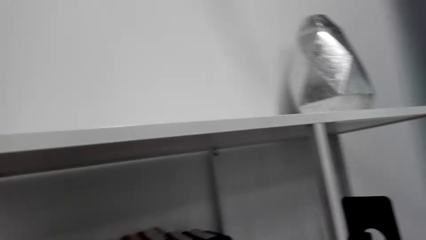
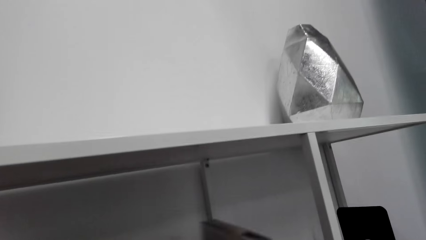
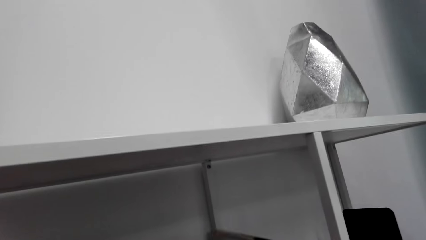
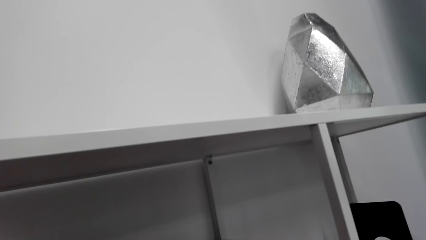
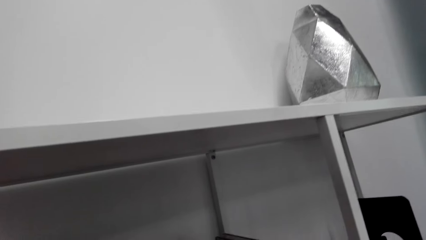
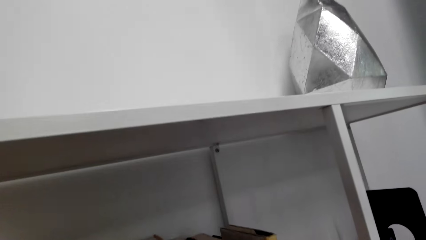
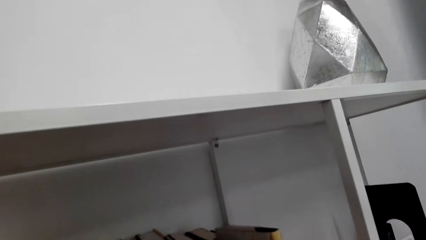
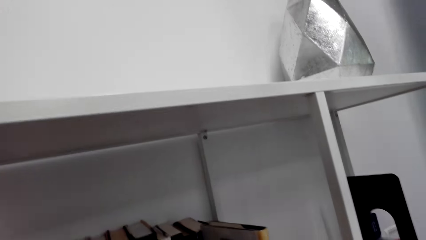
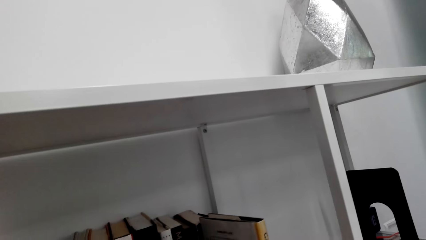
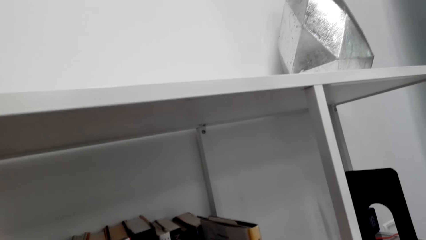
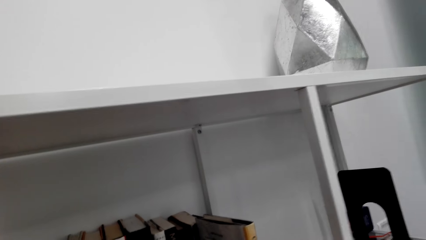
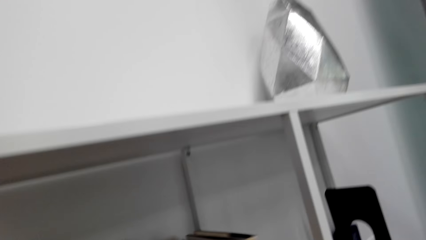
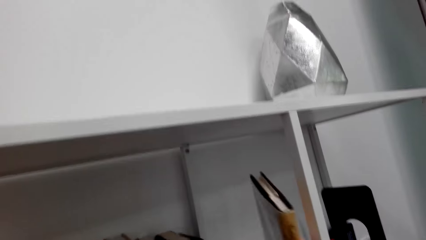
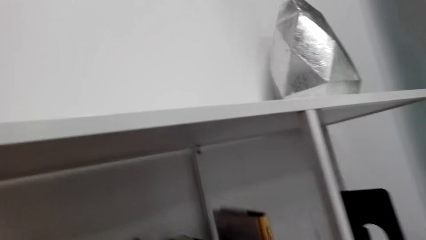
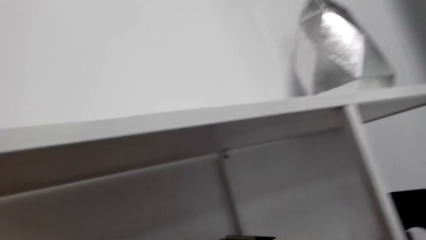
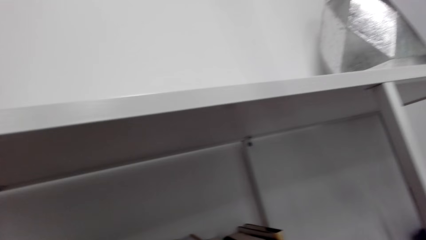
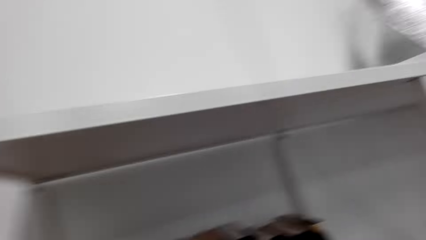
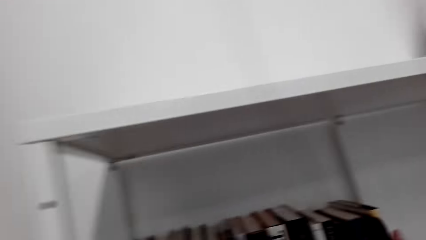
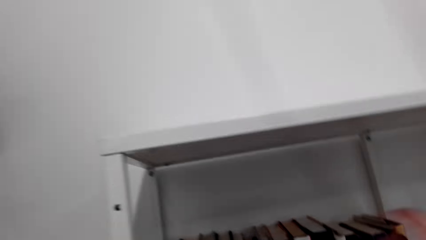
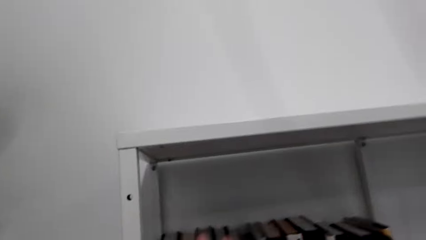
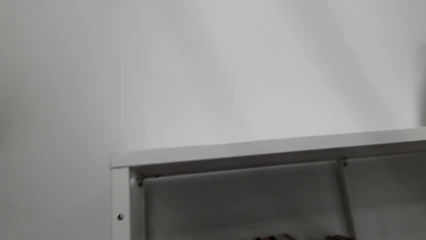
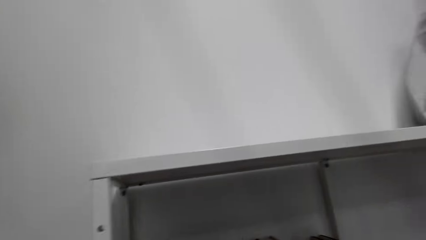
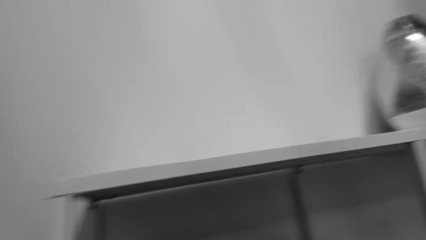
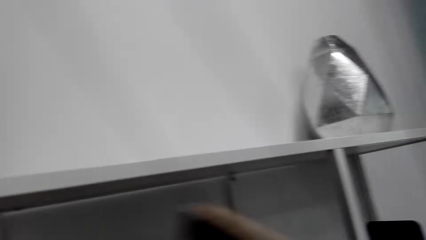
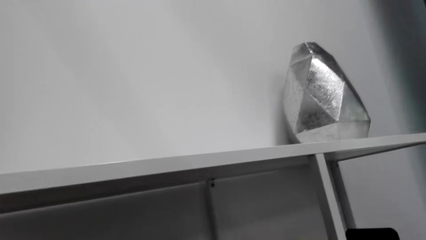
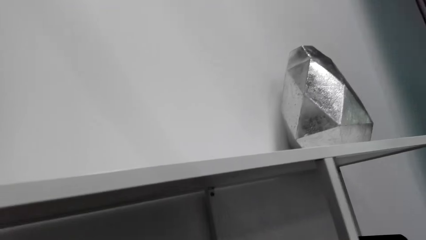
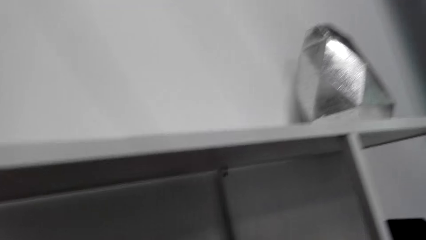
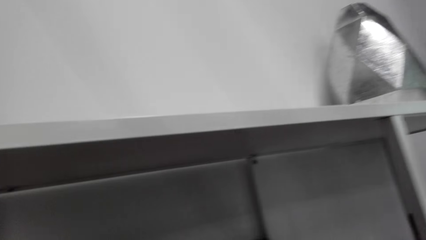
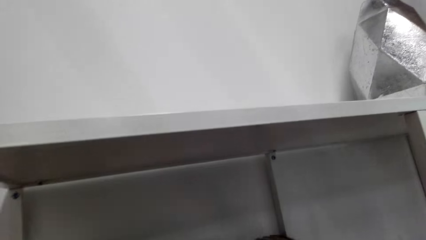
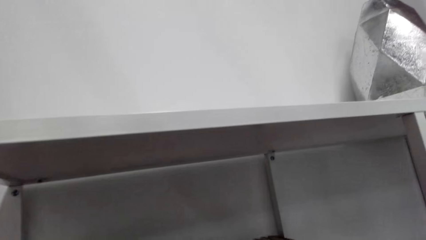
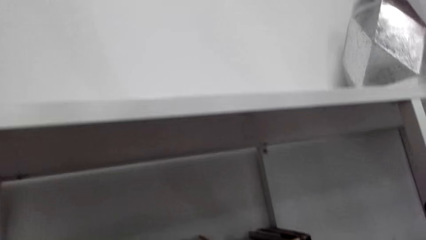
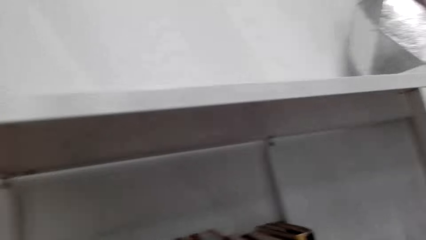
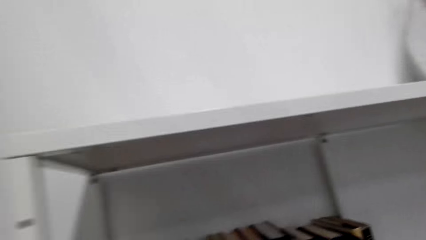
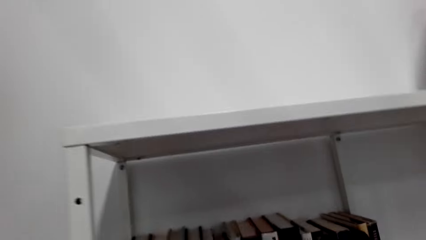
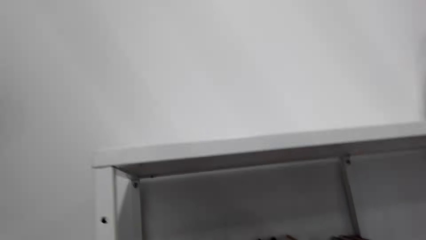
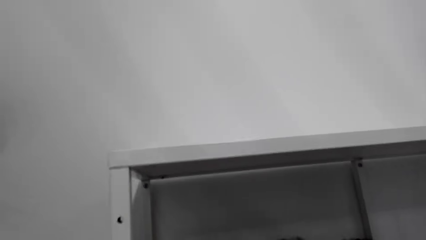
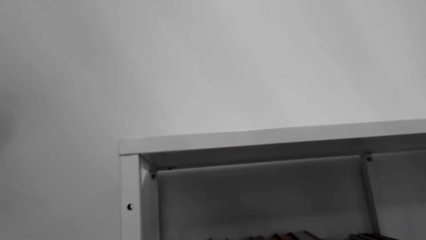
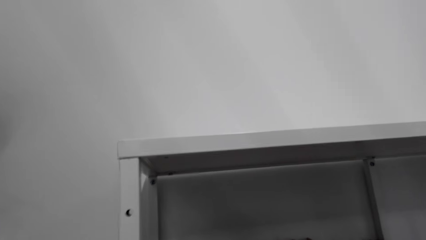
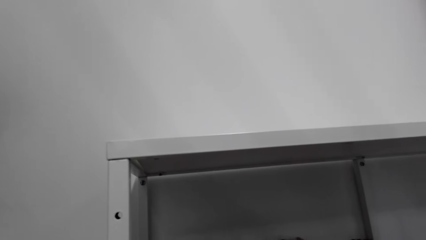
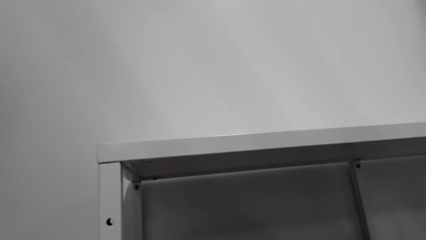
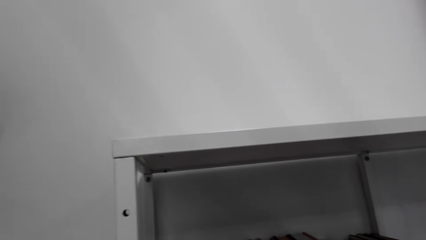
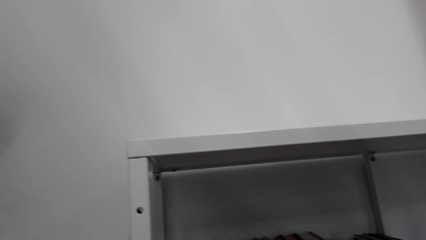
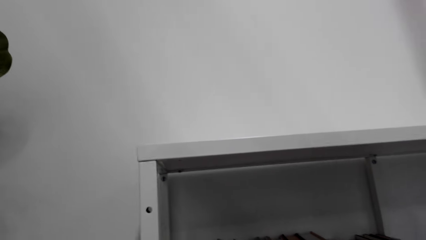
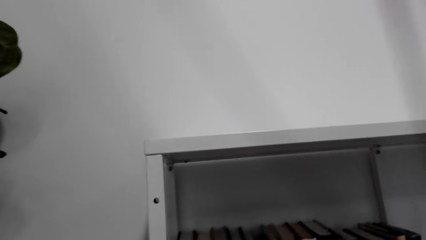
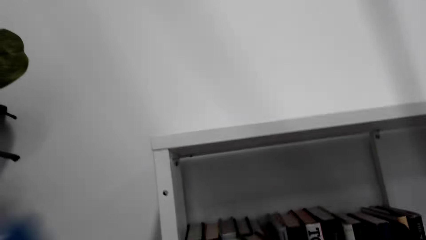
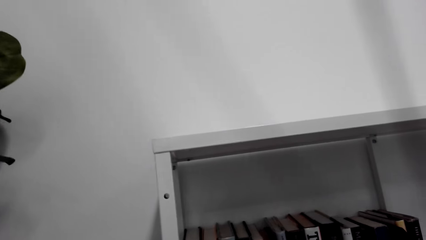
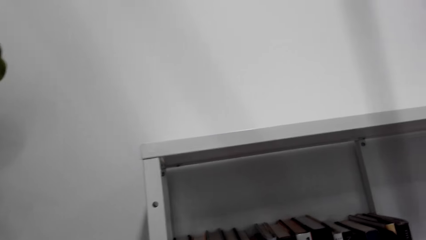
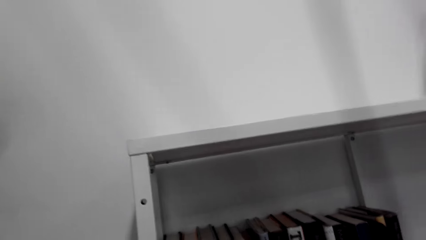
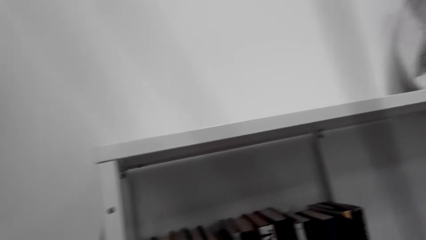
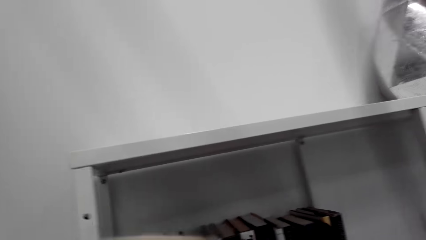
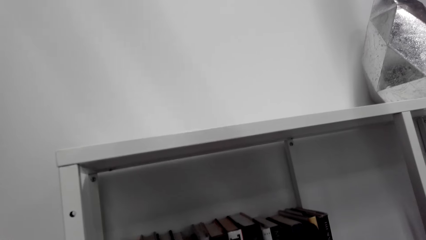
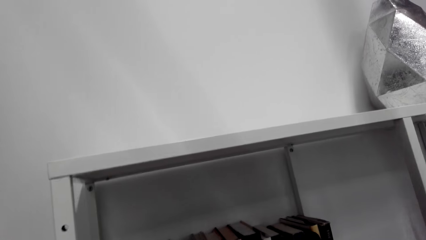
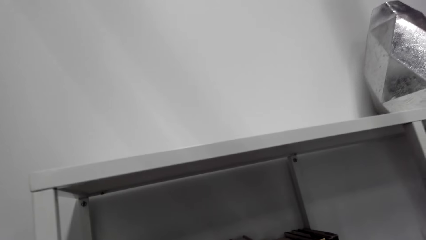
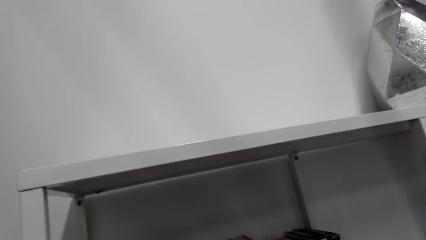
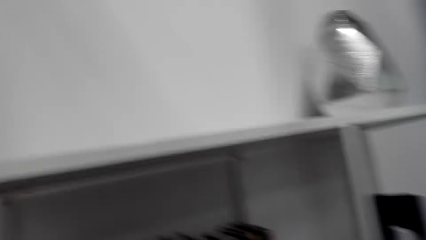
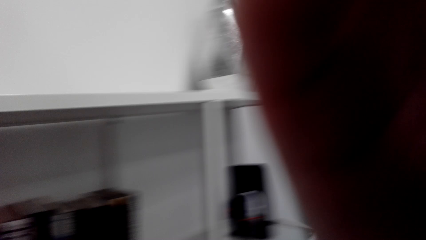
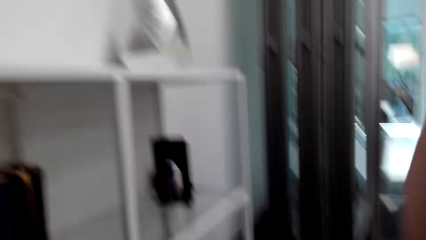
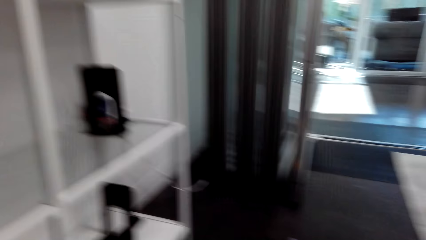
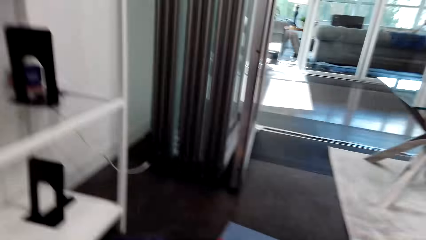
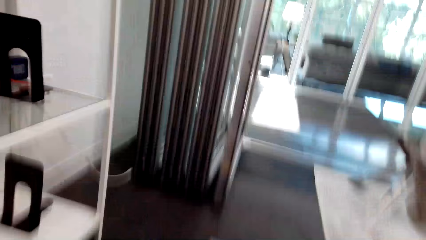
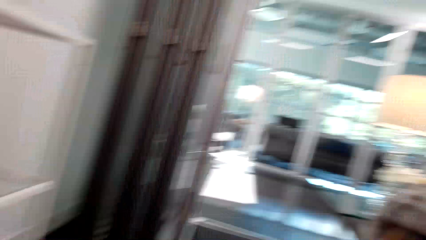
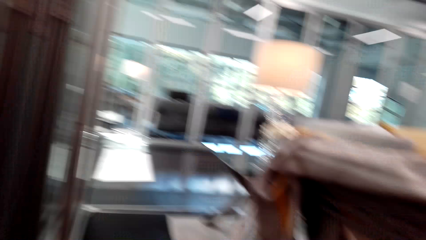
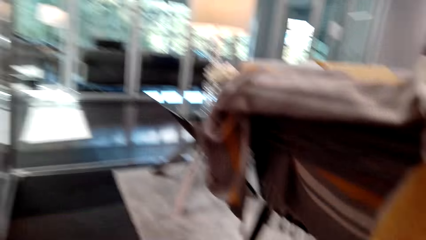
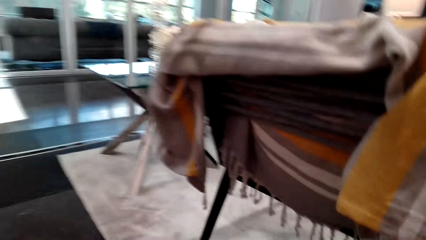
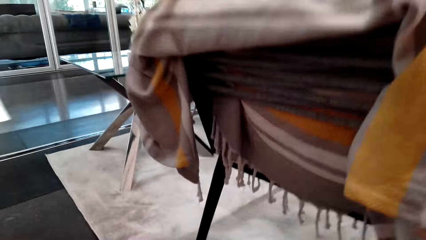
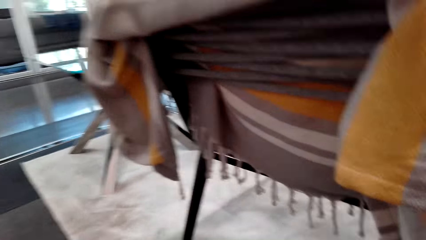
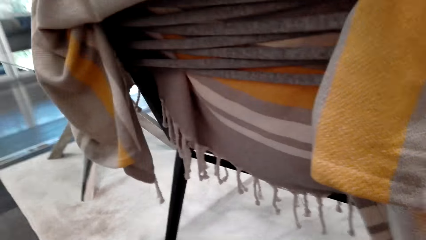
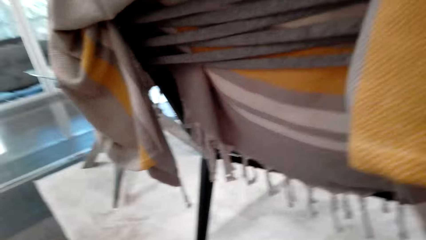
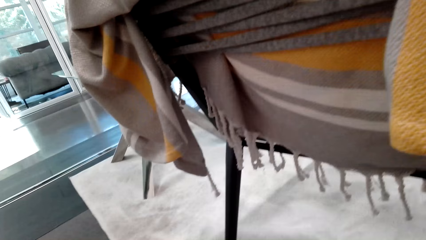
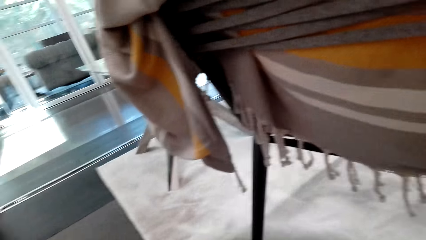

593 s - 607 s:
The camera wearer lifts a book. They look around the shelf. They look around a room. They walk in the room. They adjust books on the floor.

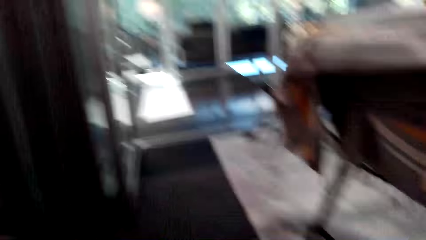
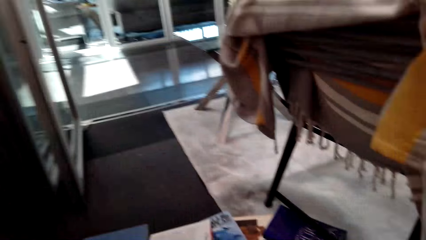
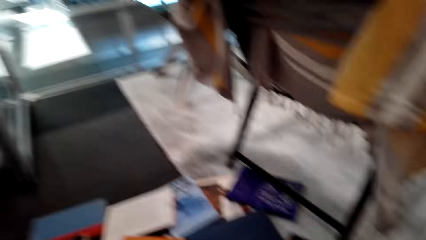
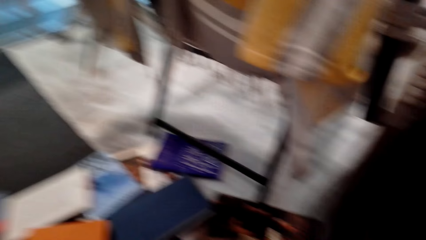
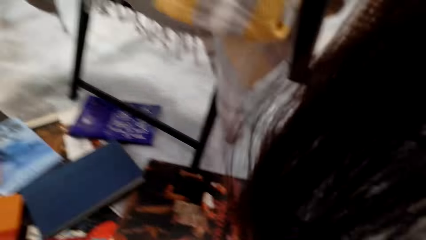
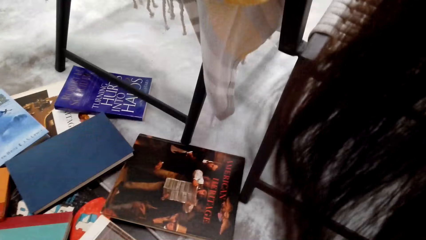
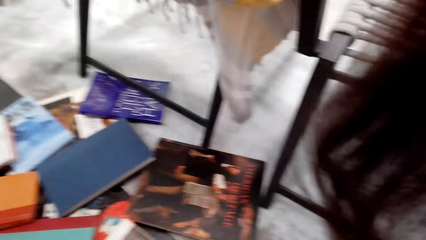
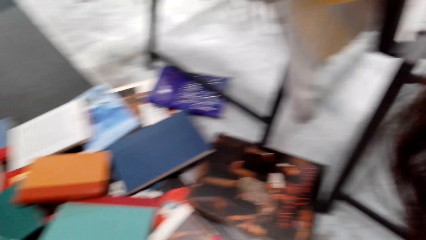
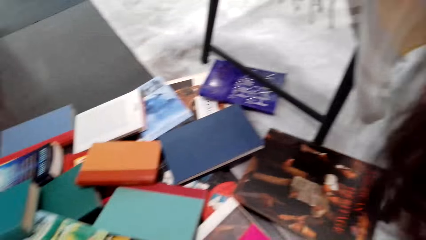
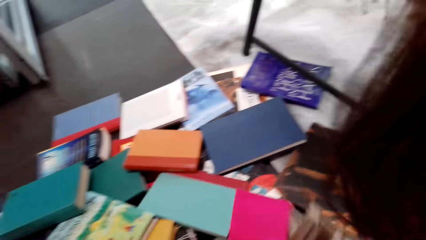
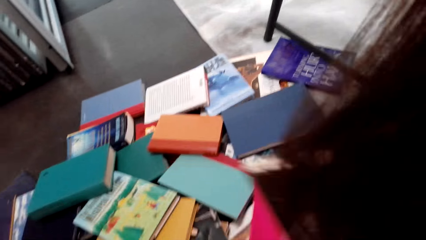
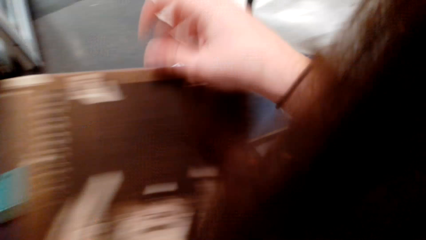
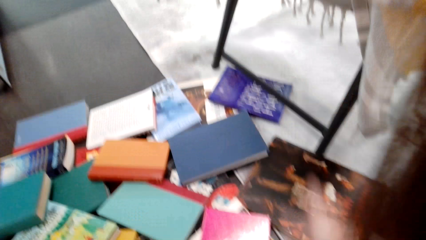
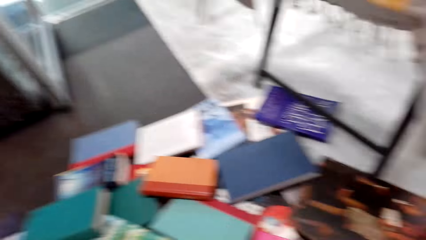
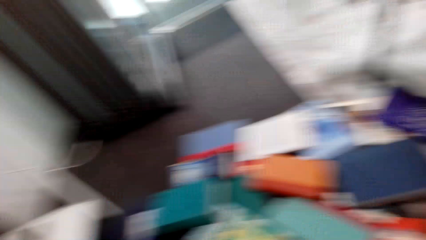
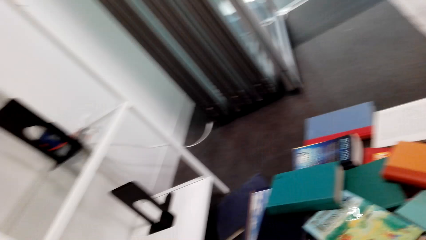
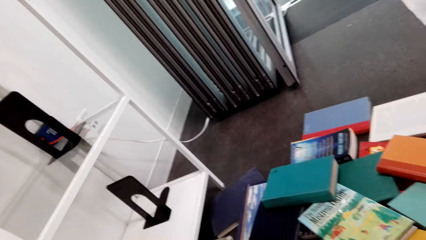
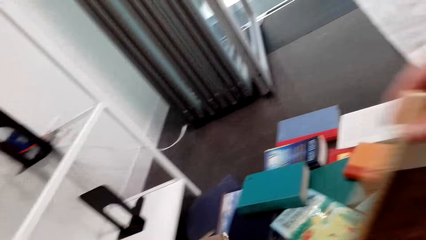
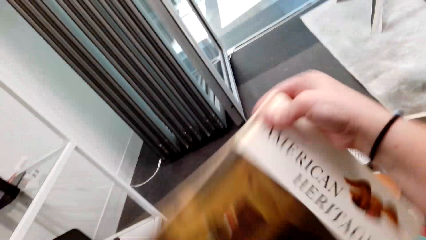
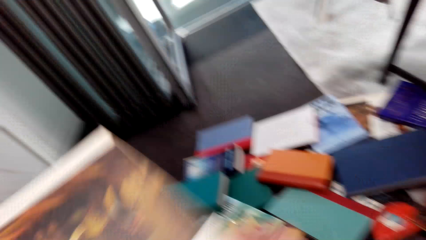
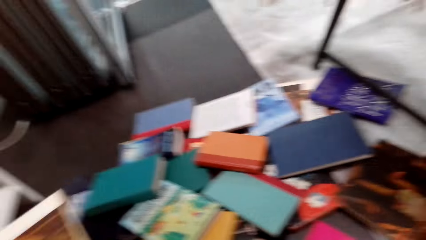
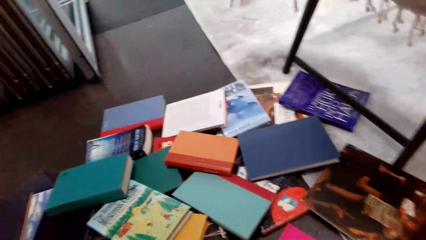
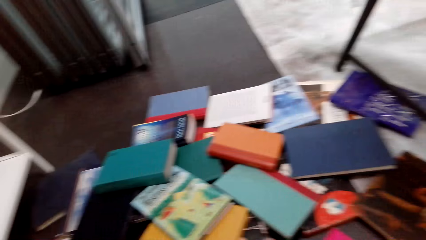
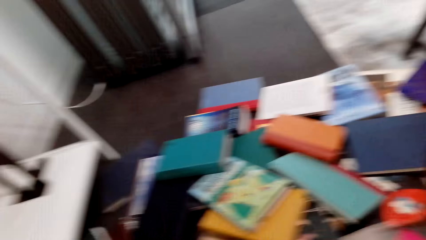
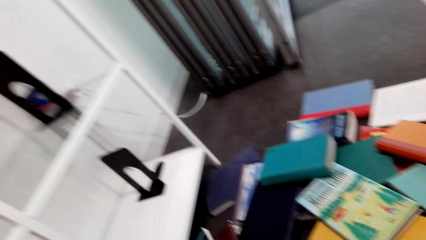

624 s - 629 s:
The camera wearer looks around a room. They pick up books from the floor.
